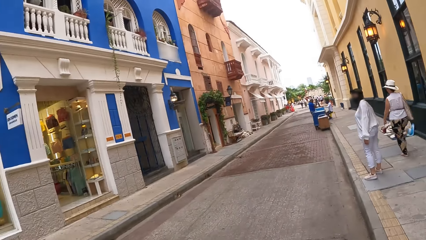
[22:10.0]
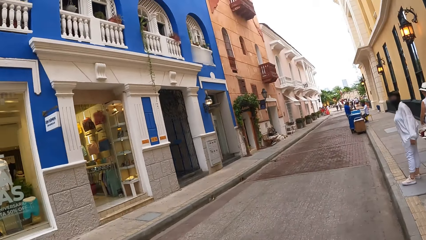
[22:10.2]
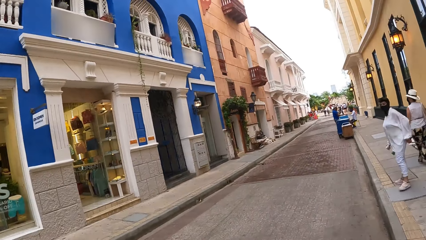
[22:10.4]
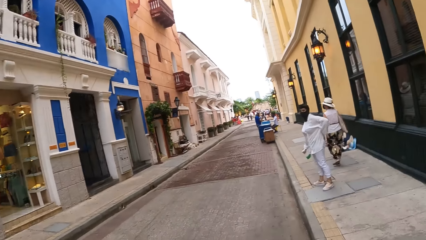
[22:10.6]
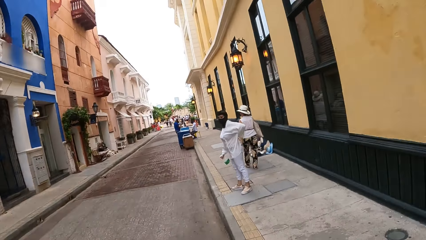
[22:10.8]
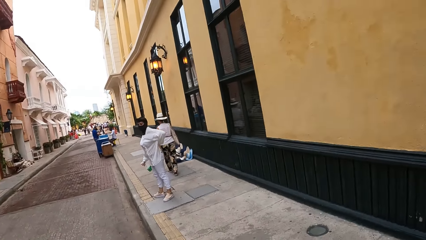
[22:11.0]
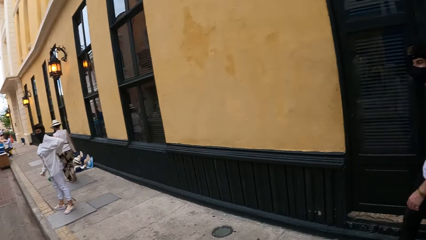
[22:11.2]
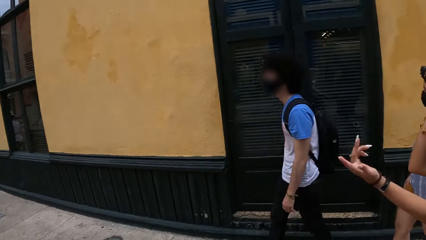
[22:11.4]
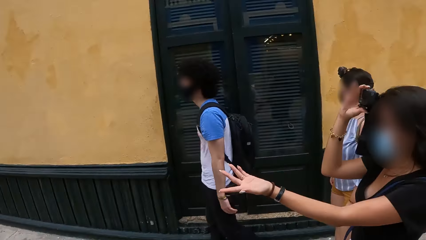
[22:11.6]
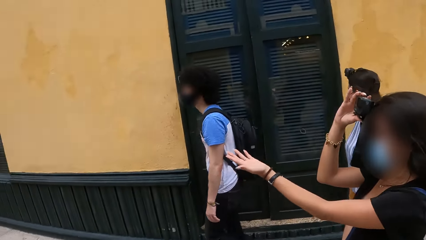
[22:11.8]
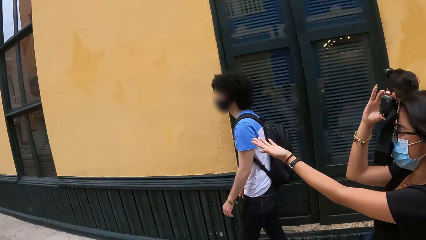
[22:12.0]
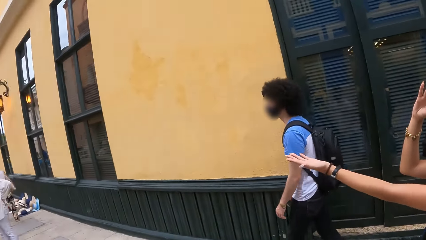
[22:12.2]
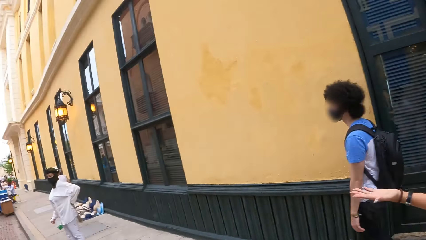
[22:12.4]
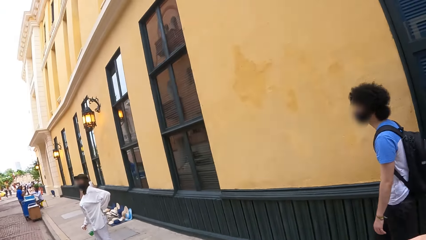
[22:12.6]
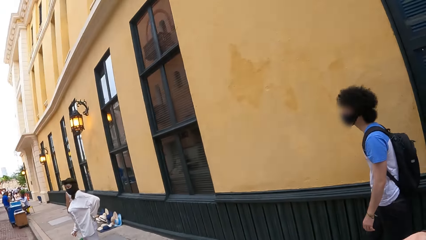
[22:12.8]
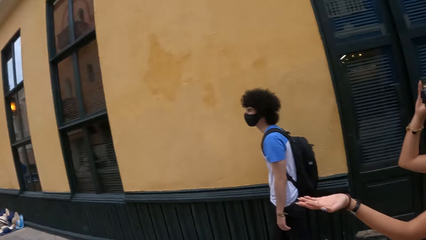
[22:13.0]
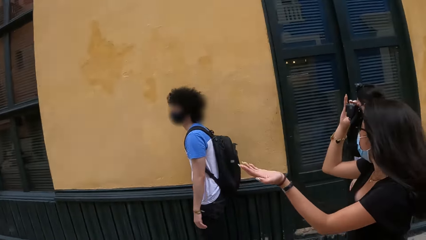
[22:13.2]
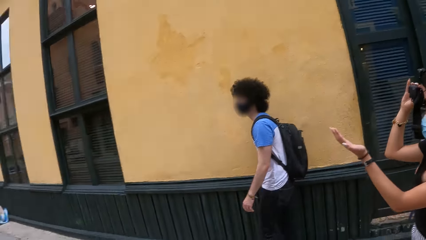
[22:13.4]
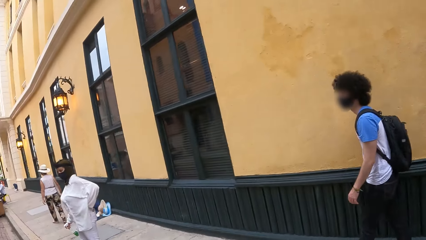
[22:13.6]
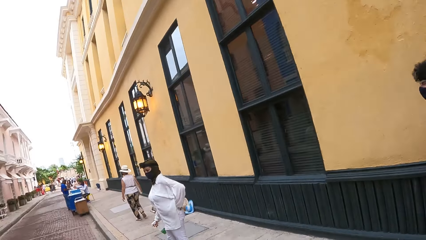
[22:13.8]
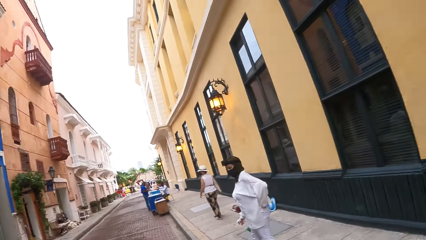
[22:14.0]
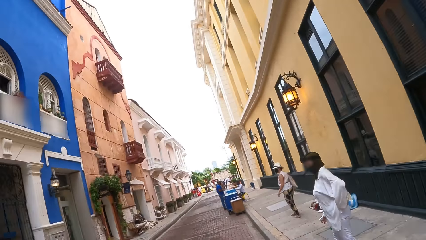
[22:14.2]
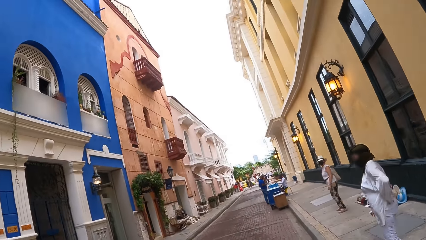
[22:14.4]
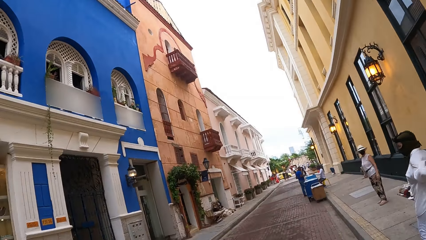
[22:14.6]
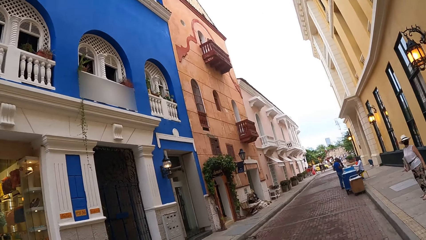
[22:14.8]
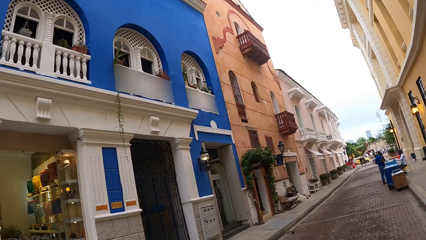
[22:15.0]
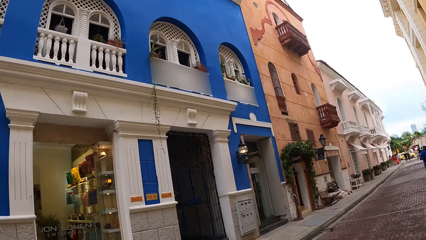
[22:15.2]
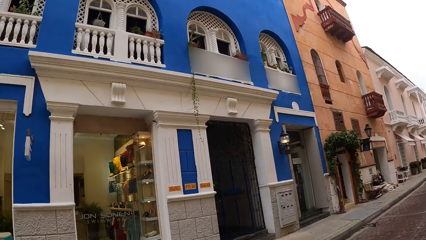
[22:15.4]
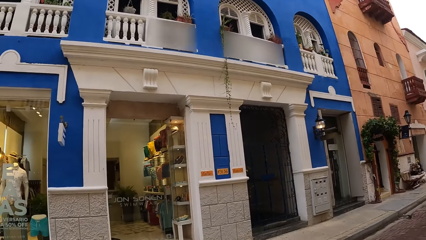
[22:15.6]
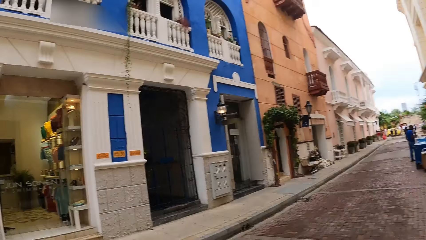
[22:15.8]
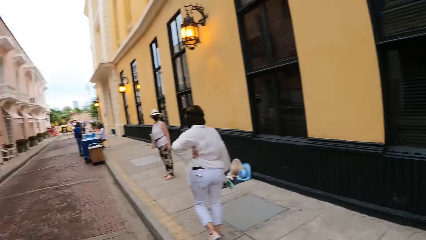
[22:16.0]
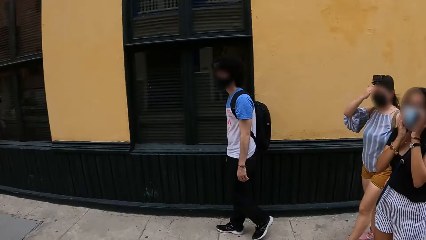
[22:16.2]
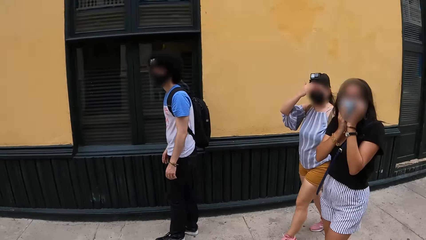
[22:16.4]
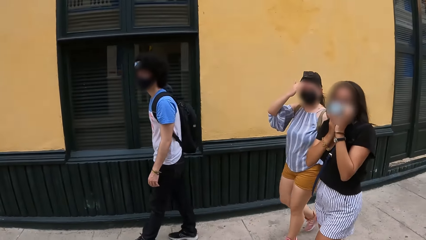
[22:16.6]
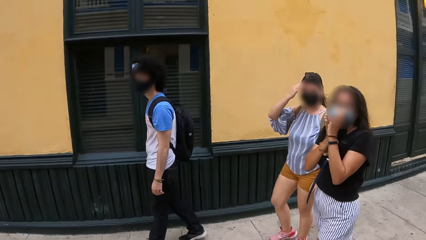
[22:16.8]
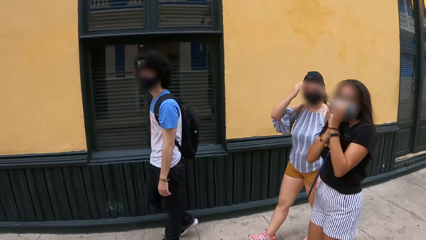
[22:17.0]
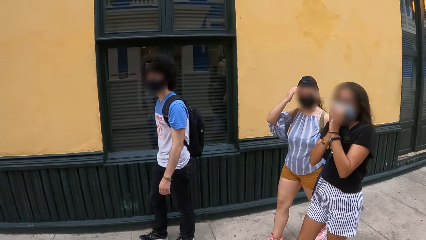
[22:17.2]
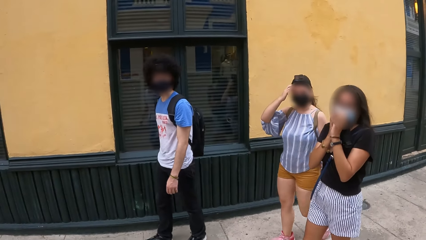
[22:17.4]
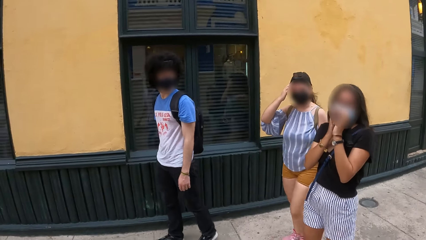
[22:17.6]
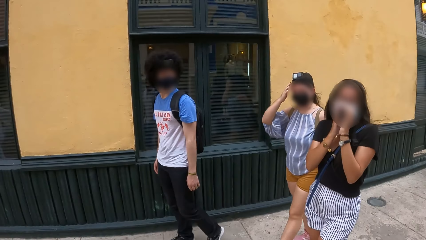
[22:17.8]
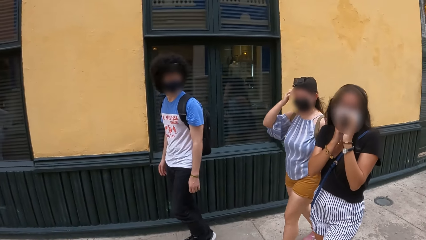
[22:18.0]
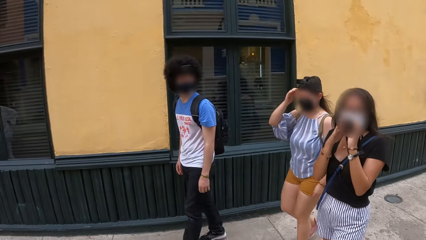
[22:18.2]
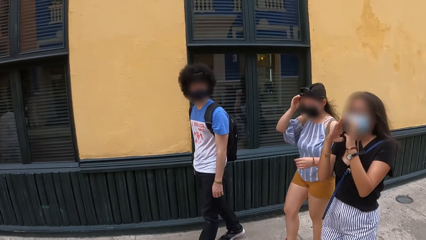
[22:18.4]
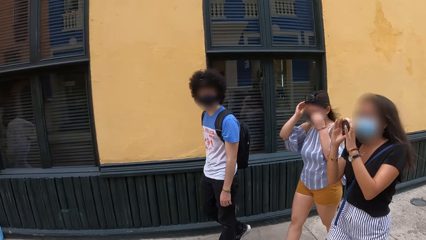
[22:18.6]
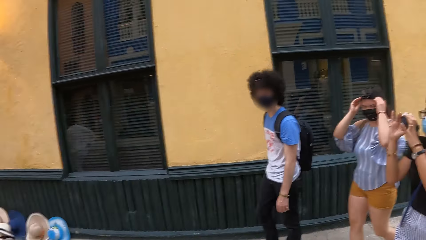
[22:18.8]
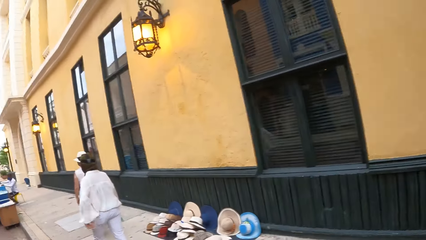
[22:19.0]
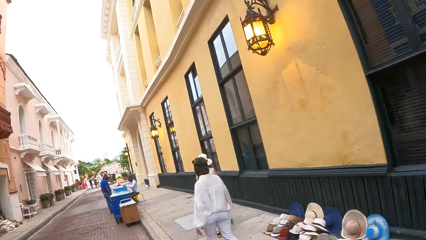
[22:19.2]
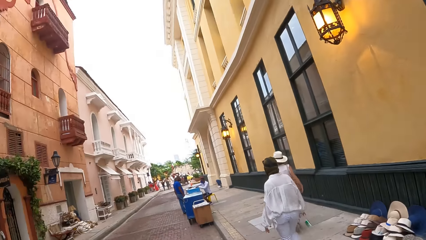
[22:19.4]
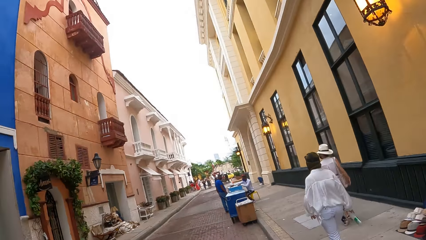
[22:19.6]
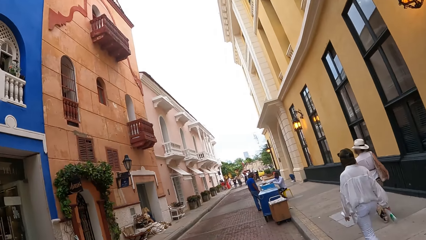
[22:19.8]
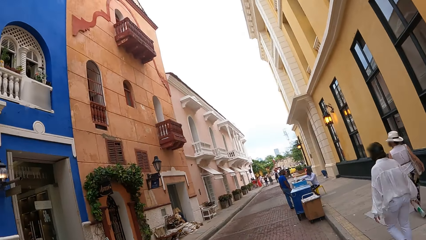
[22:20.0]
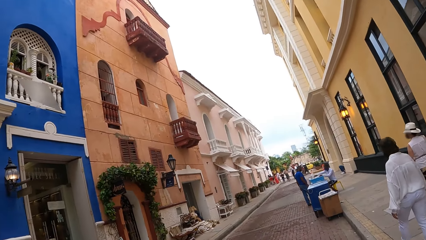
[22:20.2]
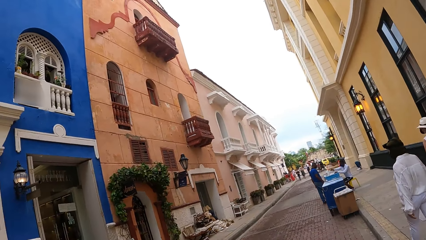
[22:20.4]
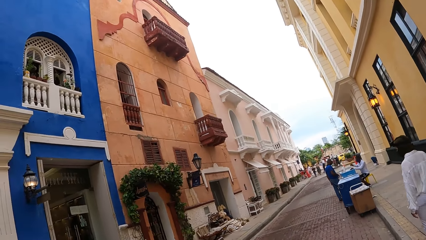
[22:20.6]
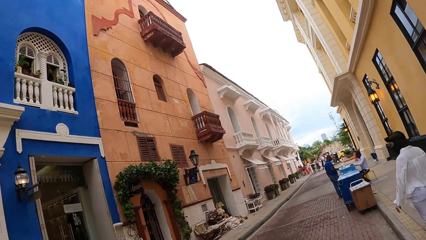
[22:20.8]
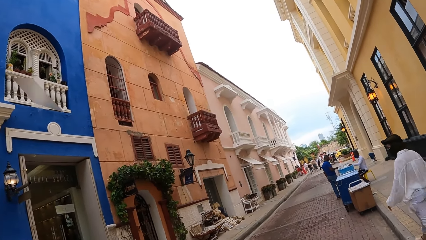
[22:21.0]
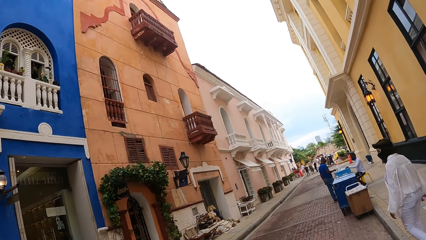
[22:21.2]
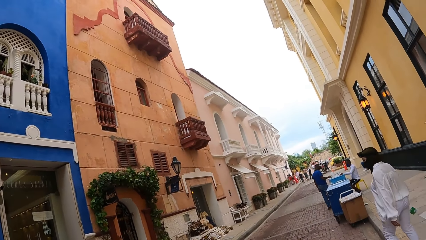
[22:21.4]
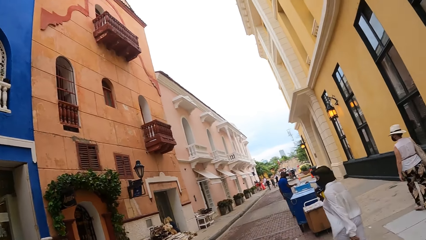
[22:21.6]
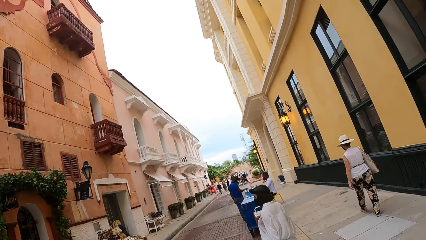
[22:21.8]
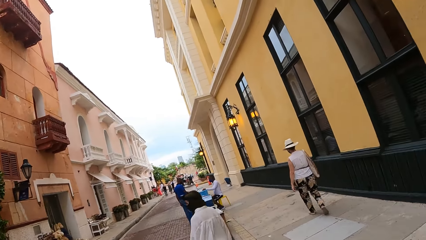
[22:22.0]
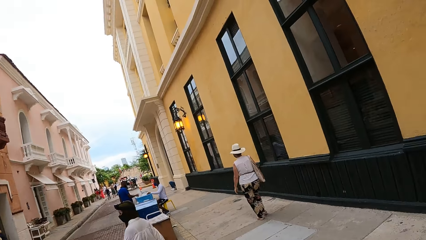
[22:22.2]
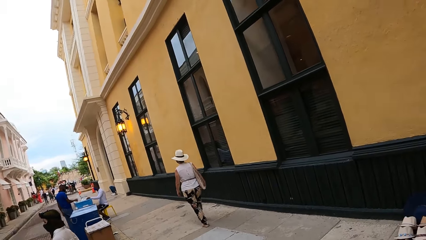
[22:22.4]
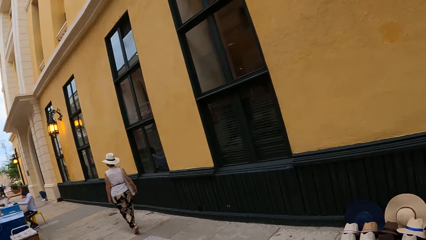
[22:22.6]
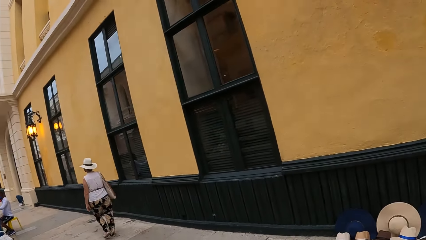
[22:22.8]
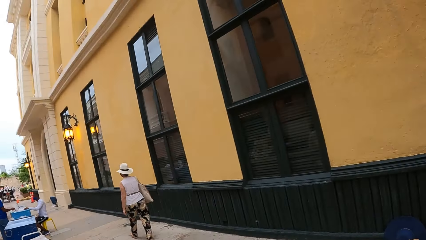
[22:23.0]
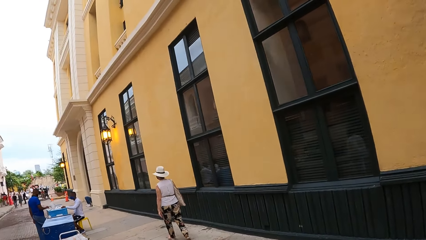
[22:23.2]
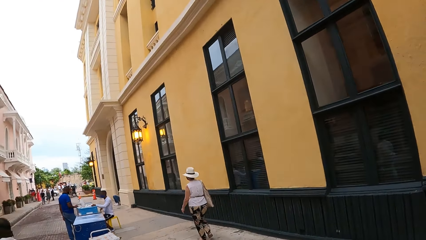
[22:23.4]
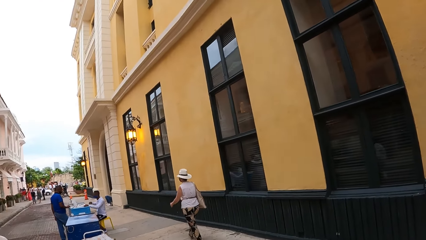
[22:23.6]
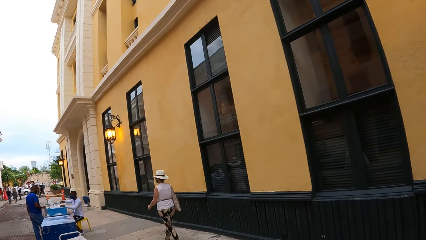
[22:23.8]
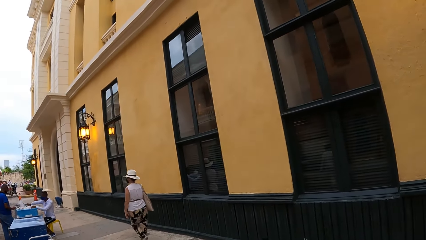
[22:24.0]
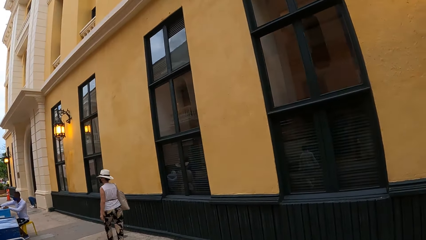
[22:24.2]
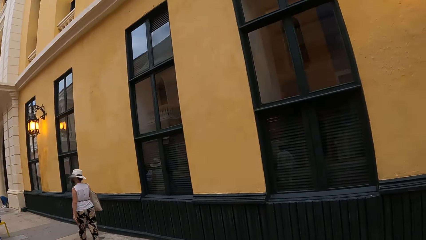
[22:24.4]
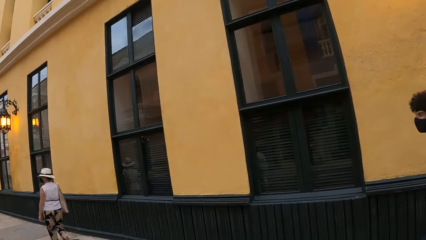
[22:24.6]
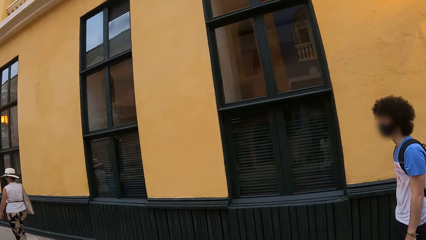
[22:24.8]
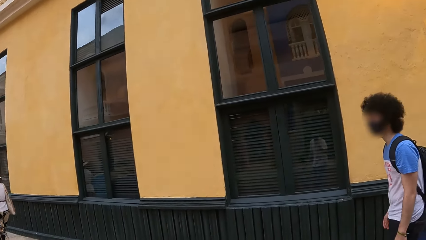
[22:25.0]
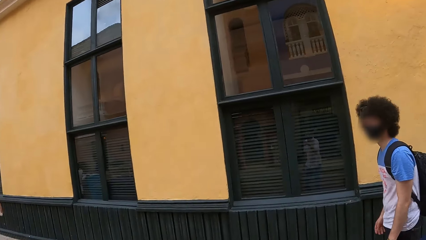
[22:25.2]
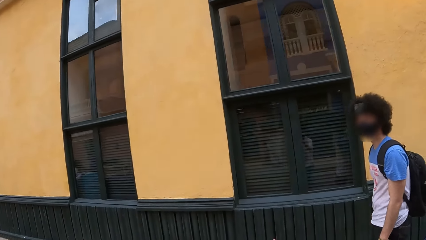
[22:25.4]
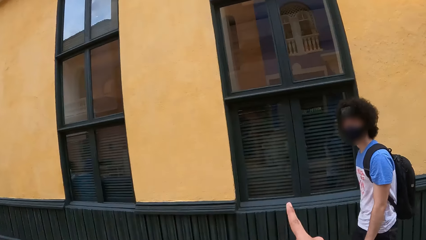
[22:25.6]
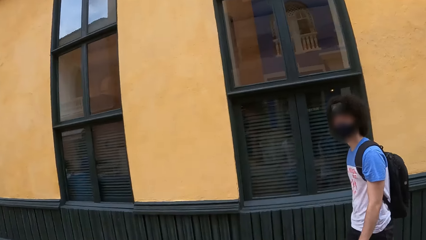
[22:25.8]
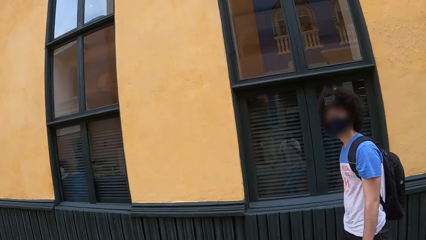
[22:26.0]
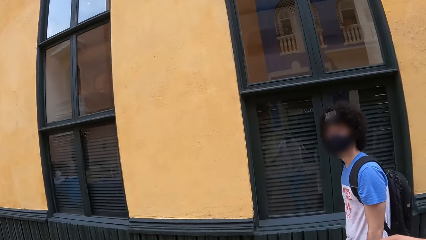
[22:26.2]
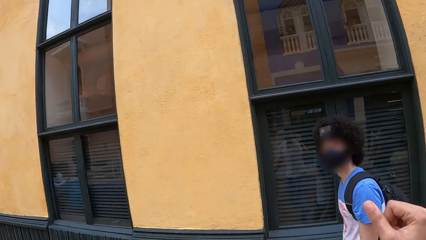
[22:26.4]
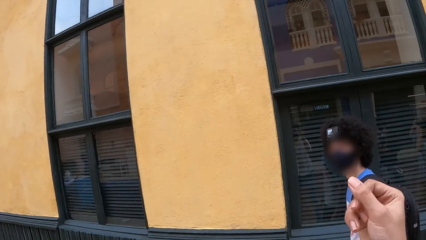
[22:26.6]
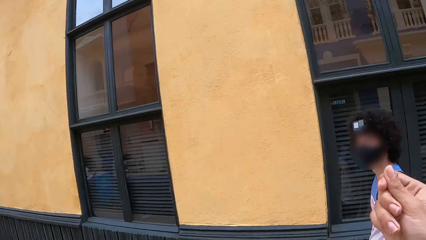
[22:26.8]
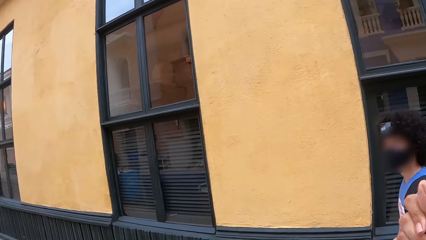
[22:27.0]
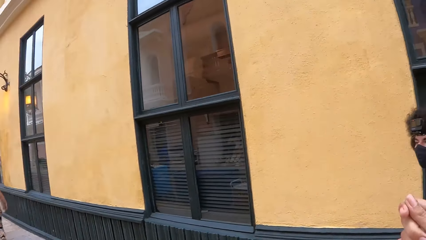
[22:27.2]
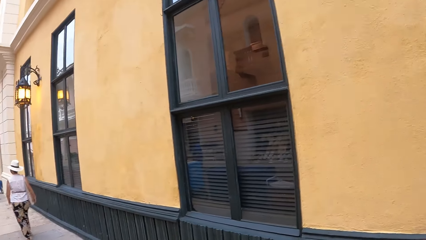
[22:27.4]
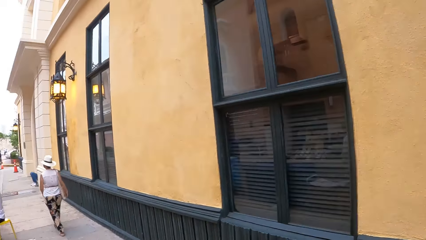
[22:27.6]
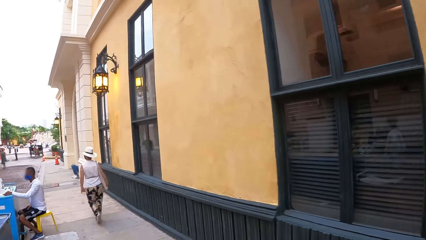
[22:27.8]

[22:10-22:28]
A person sways a hand. The camera wearer looks around on the street. They converse with the person. They walk on the street sidewalk. They converse with another person. They sway a hand.
